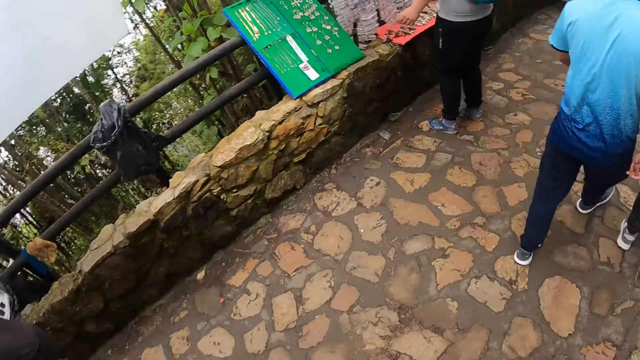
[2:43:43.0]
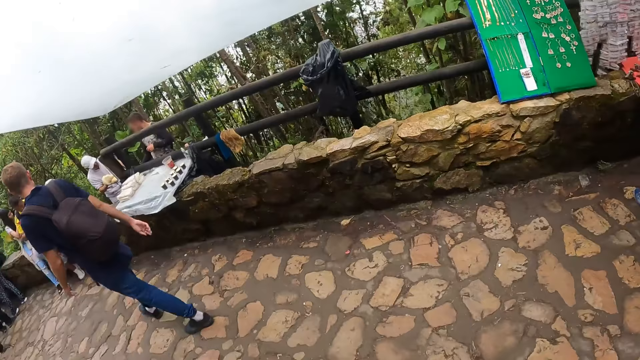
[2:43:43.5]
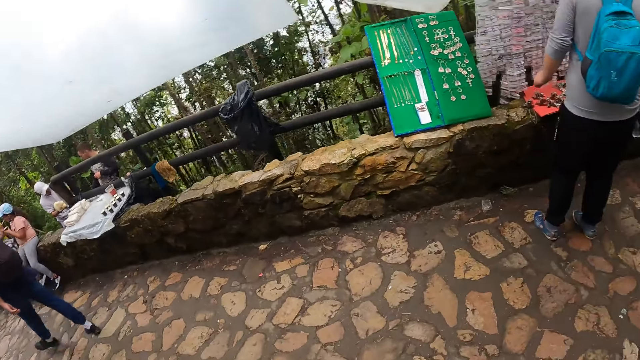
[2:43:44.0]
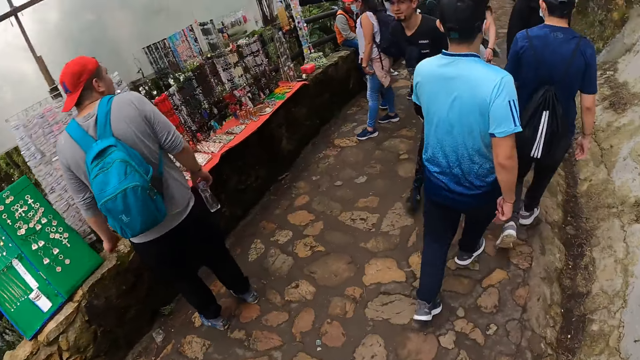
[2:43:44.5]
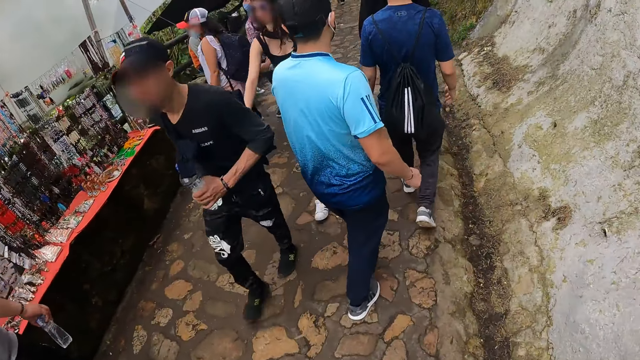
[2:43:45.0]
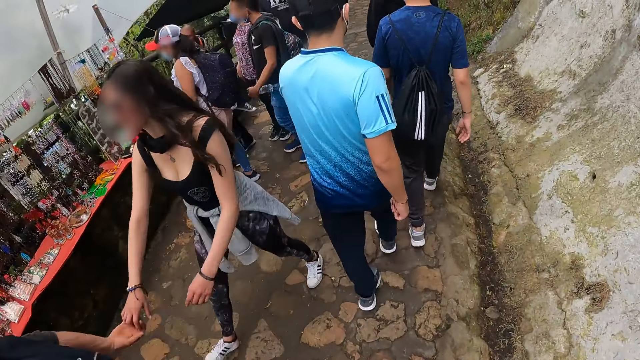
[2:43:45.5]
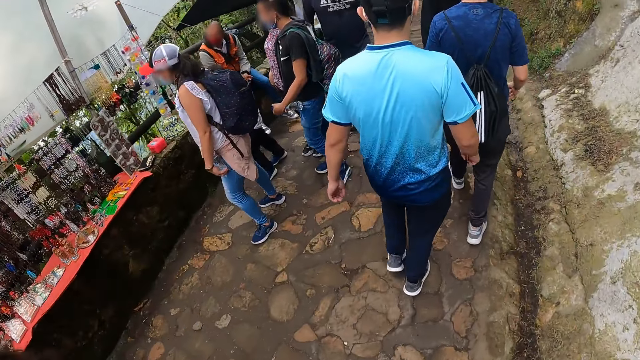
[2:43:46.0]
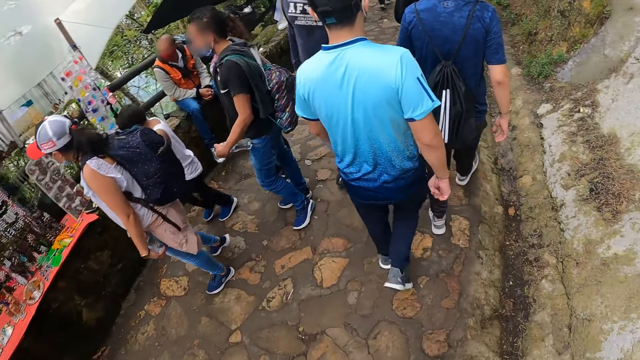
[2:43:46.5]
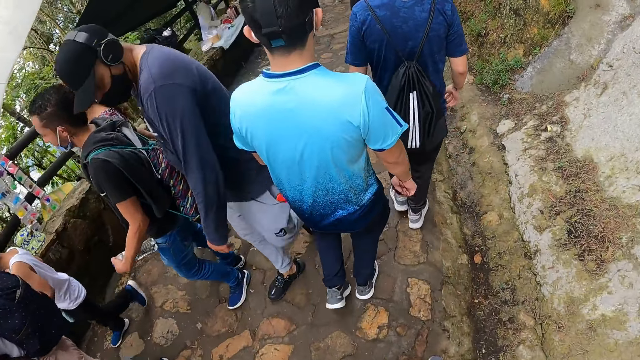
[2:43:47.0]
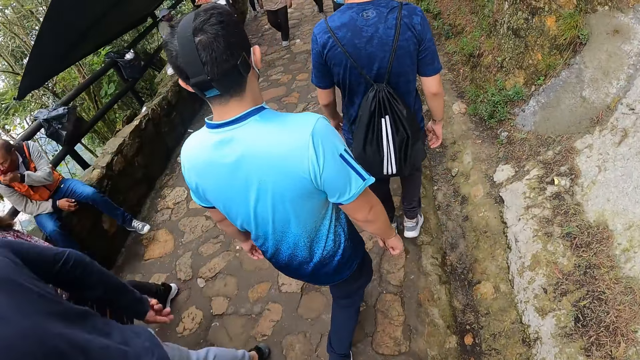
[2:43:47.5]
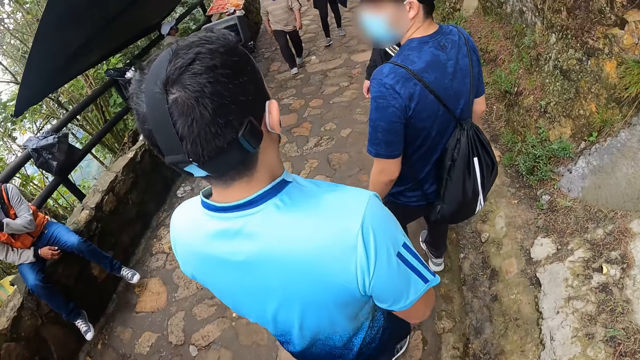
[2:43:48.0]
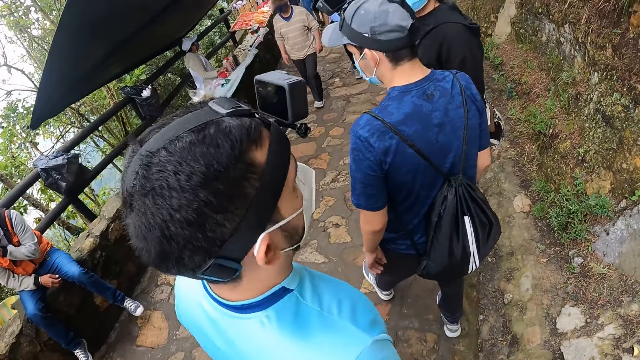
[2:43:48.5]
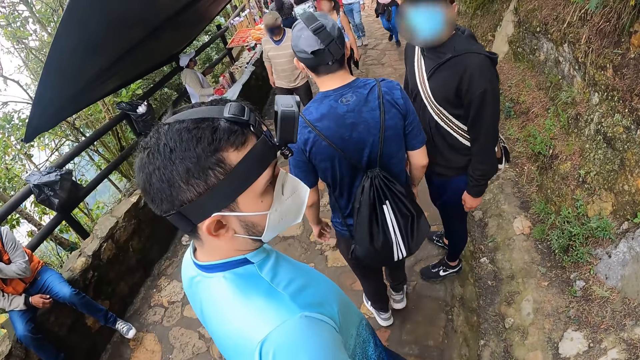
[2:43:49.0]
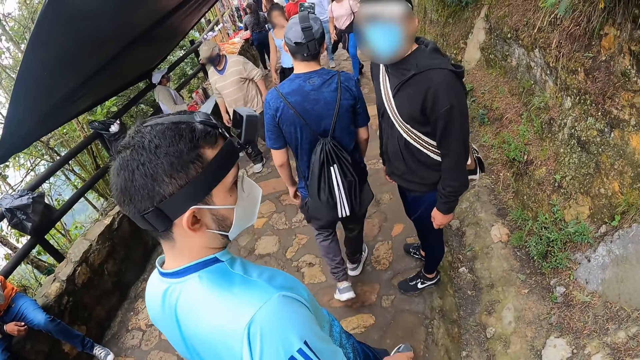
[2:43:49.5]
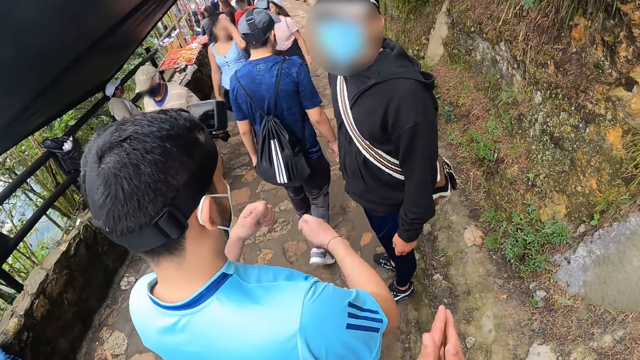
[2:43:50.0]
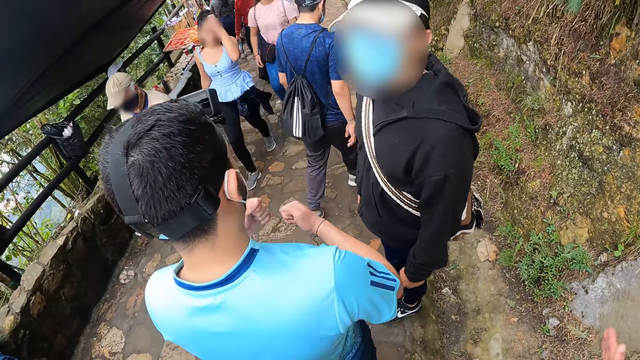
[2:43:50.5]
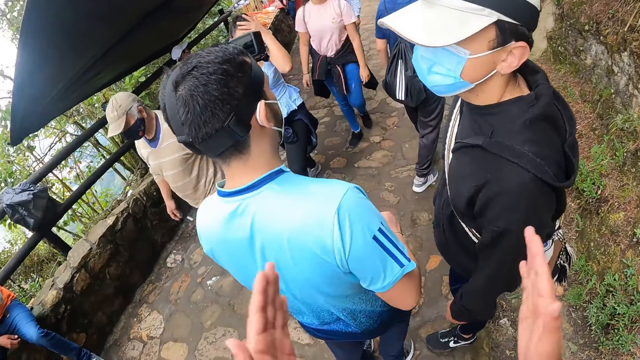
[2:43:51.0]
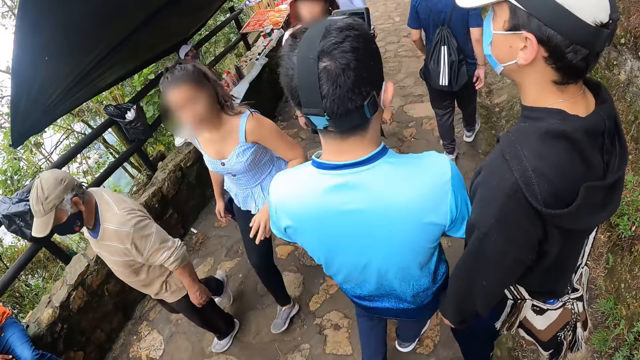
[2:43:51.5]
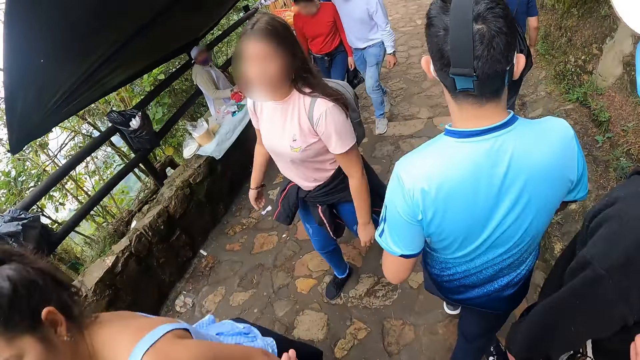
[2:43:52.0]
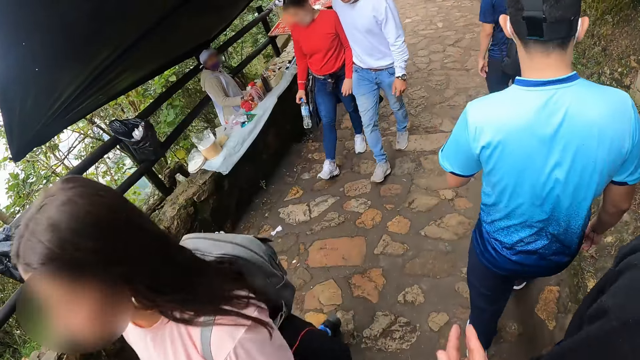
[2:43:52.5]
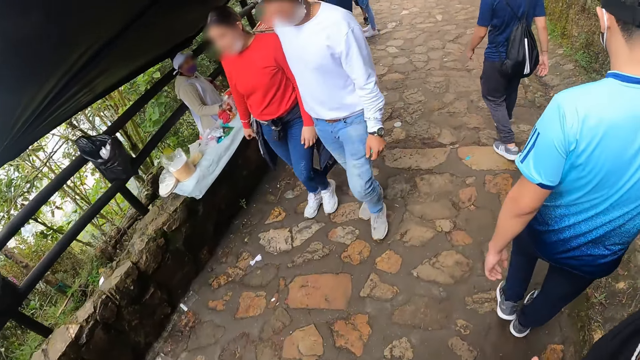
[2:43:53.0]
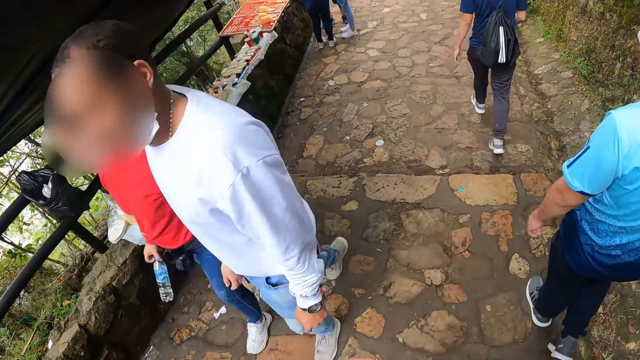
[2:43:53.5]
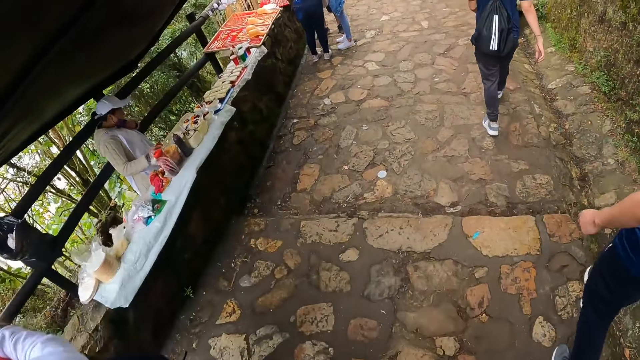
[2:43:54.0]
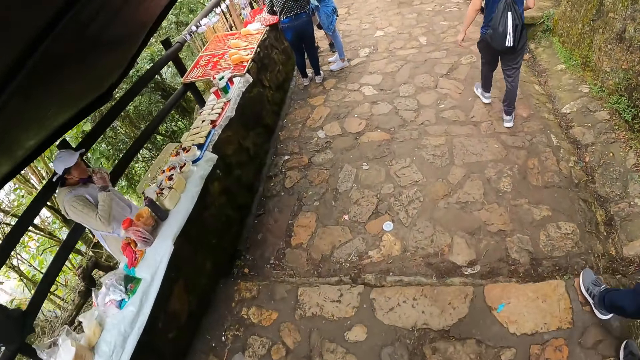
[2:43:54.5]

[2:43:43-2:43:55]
The man turns towards the camera wearer. The camera wearer moves the hands. Another man demonstrates with both hands. The camera wearer demonstrates with both hands.

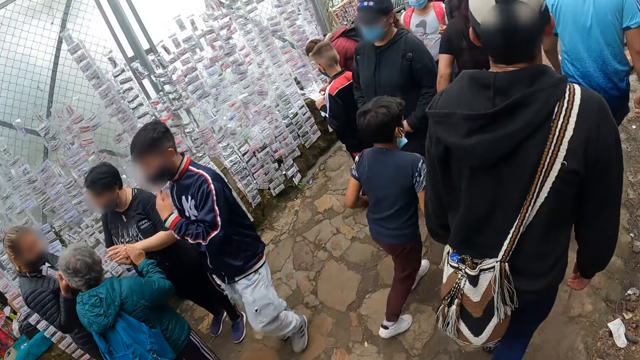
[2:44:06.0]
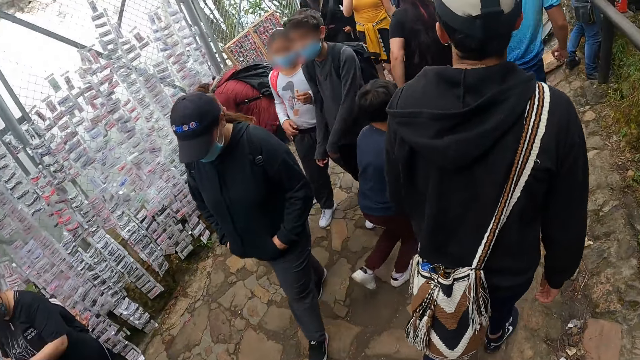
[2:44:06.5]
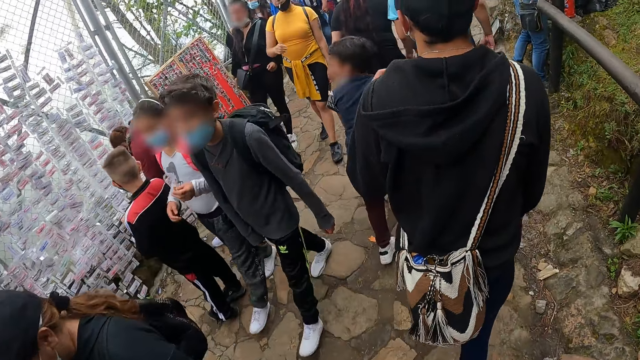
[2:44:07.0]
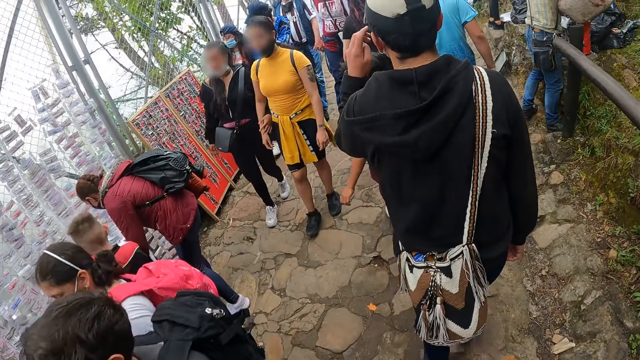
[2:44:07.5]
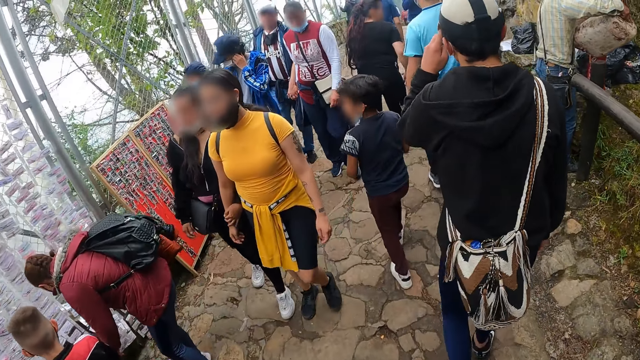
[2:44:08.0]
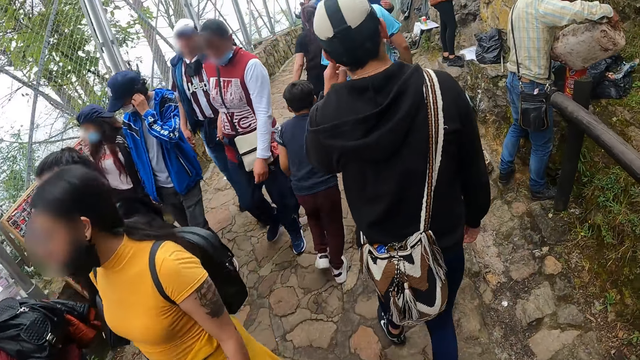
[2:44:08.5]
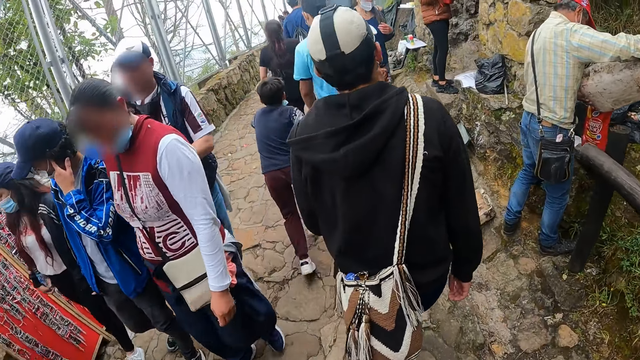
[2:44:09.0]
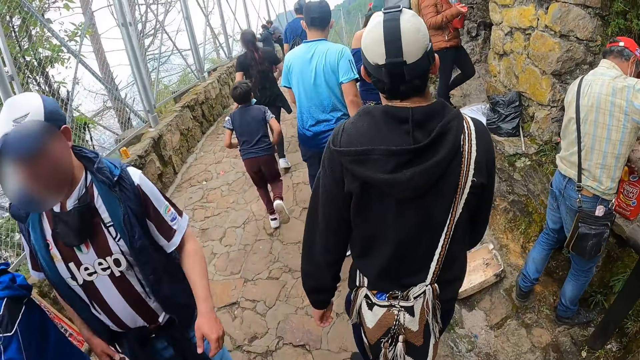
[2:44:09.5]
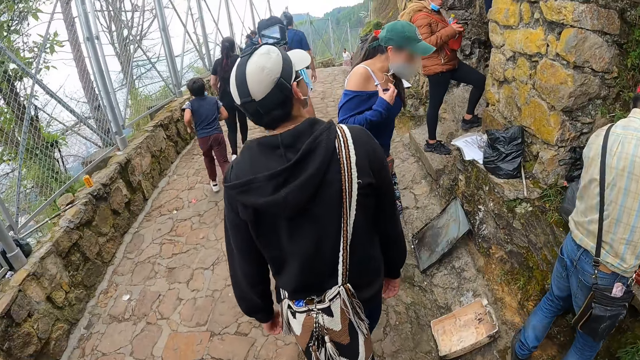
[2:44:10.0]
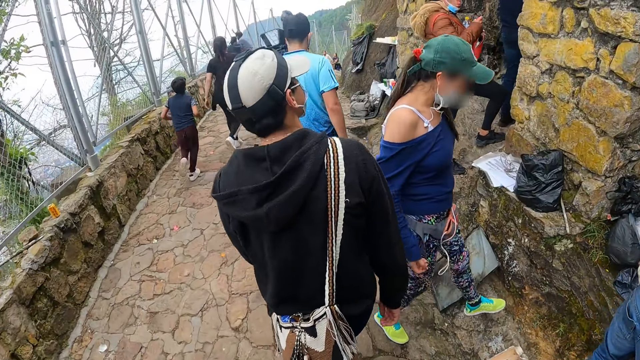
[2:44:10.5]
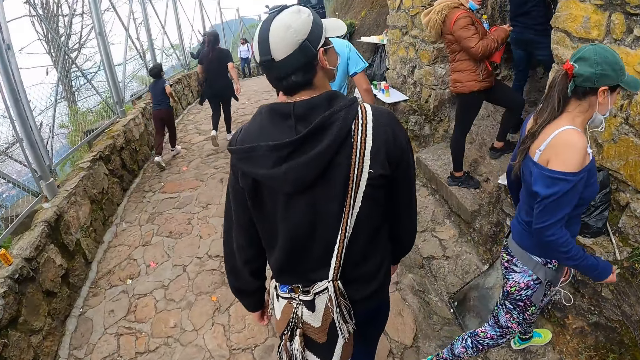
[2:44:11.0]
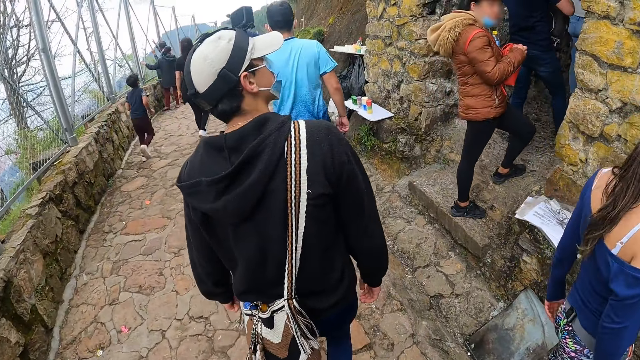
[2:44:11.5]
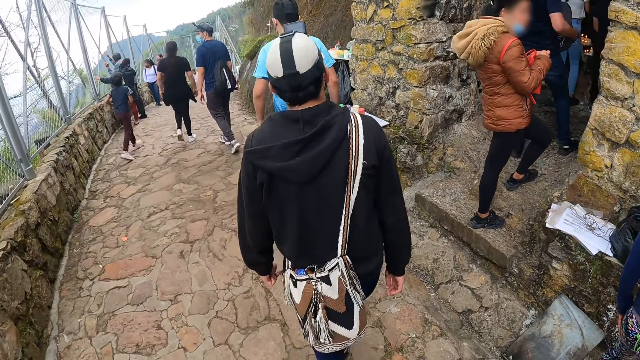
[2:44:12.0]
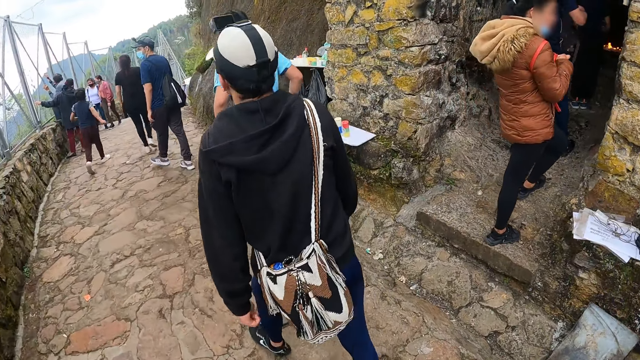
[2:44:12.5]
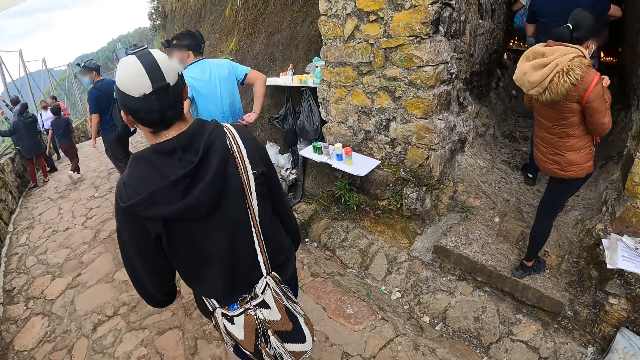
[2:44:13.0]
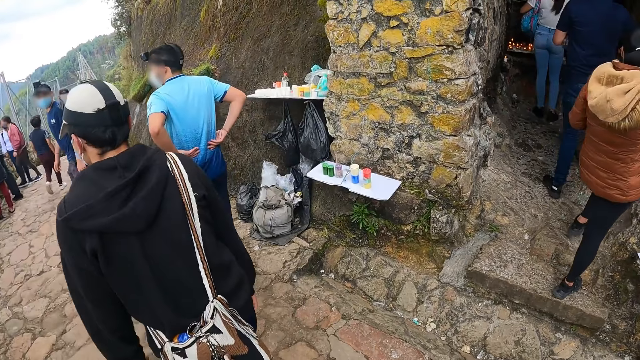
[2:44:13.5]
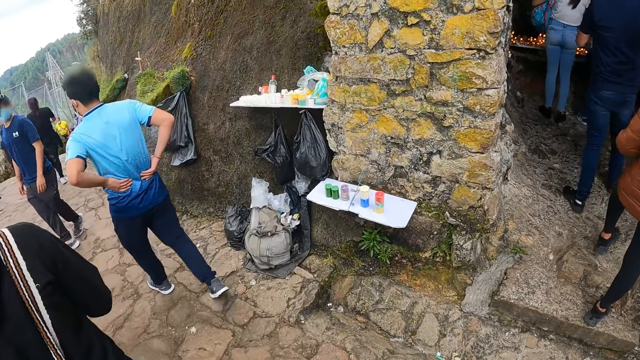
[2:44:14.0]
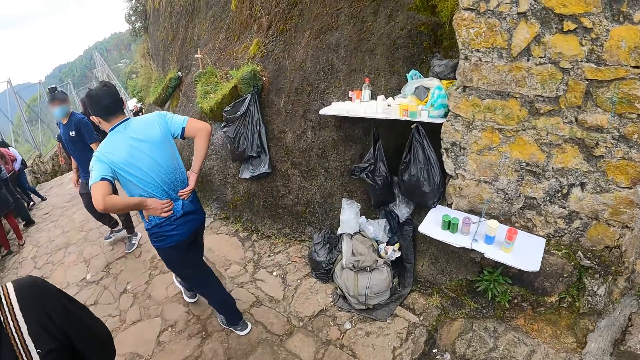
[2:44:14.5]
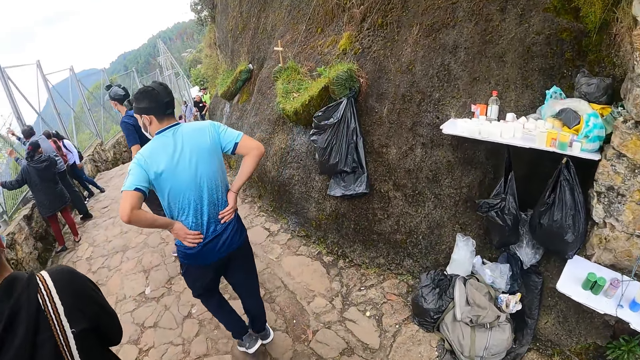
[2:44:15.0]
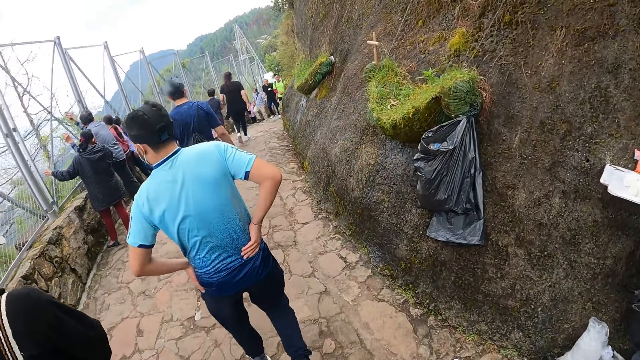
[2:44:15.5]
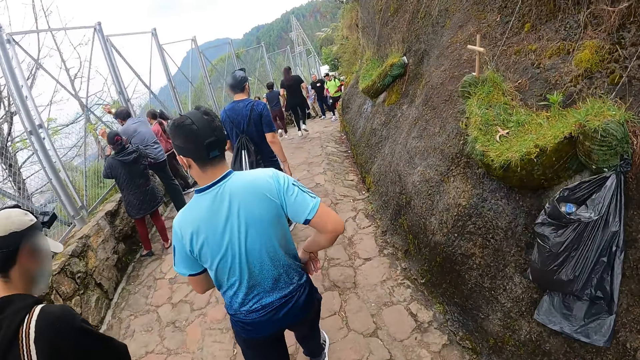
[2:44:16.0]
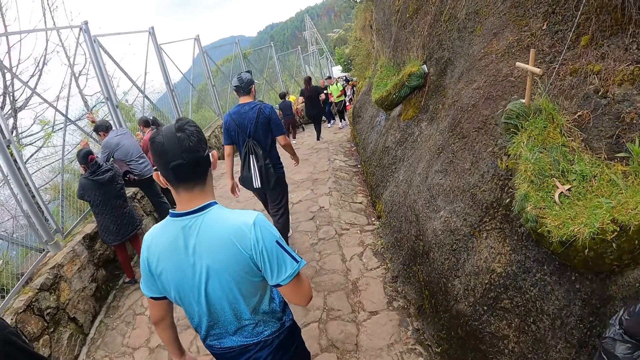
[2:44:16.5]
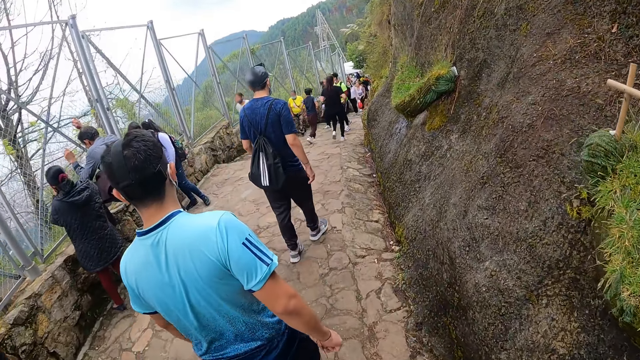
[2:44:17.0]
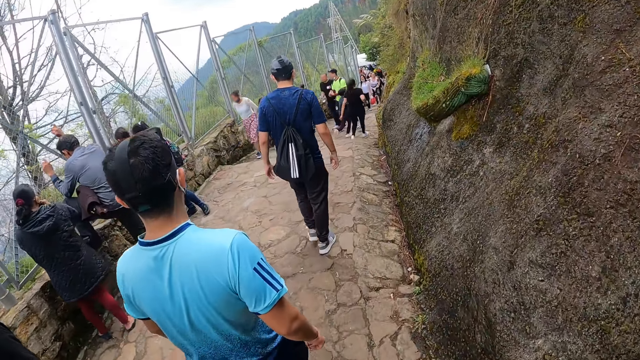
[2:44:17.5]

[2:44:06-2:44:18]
The man touches his face with his left hand. Another man touches his waist with both hands and removes both hands from his waist.
